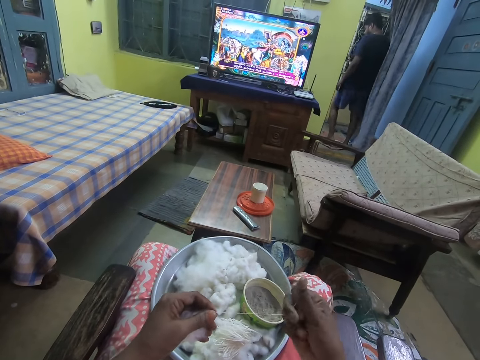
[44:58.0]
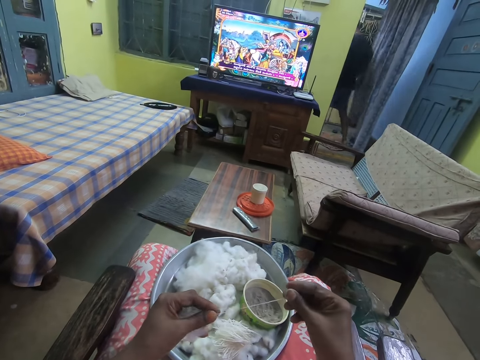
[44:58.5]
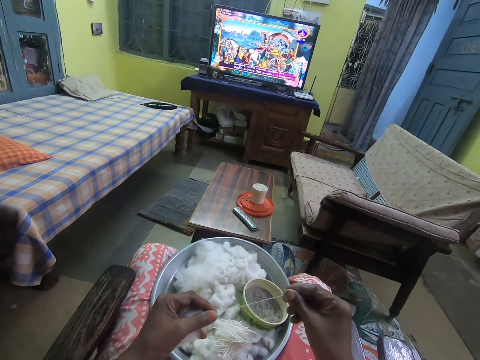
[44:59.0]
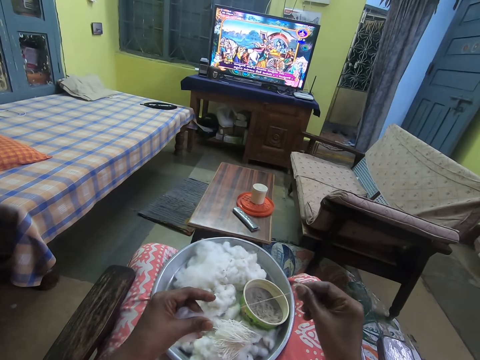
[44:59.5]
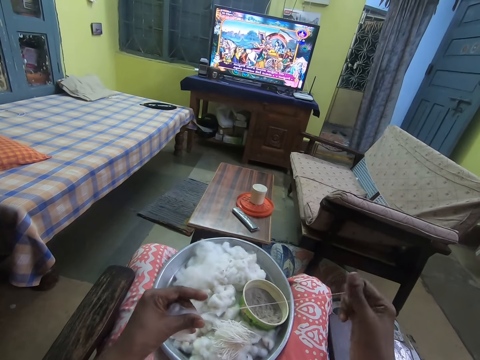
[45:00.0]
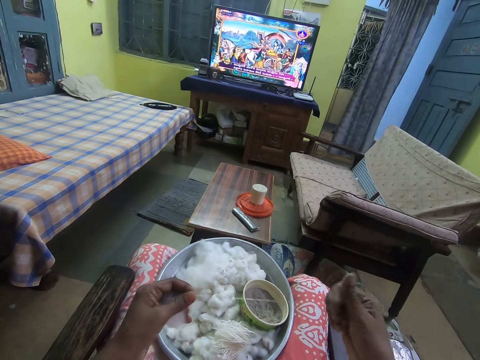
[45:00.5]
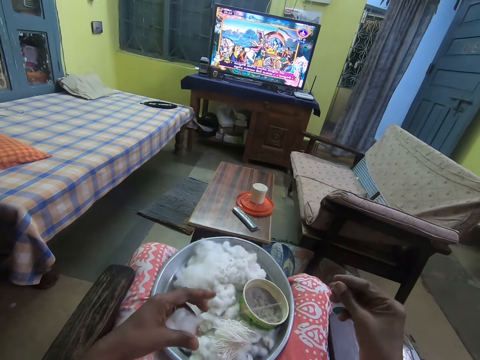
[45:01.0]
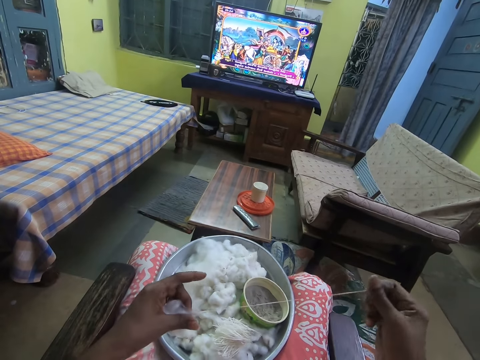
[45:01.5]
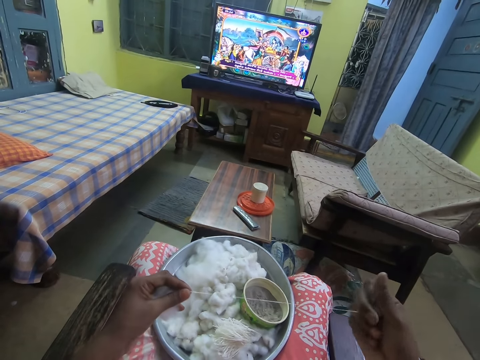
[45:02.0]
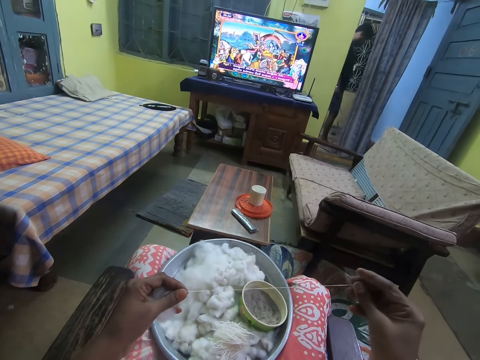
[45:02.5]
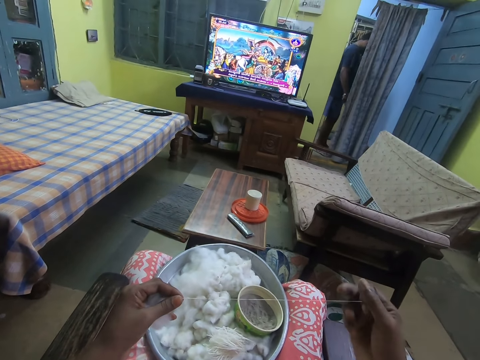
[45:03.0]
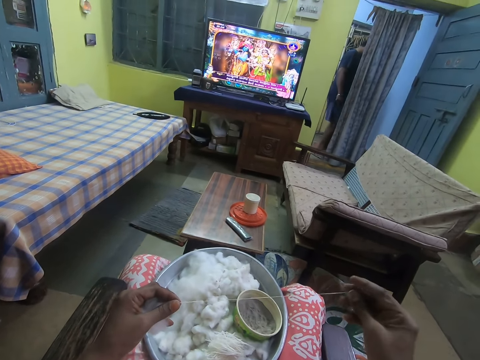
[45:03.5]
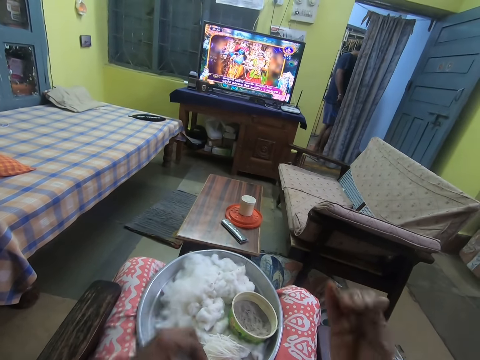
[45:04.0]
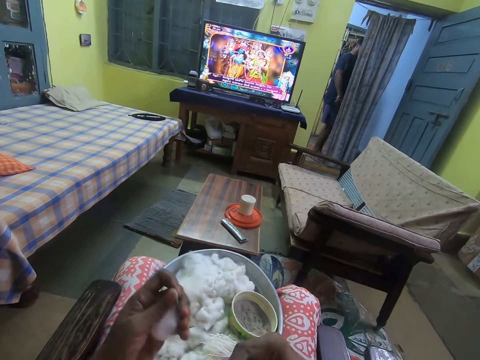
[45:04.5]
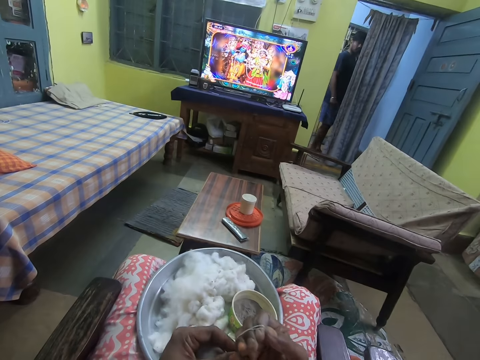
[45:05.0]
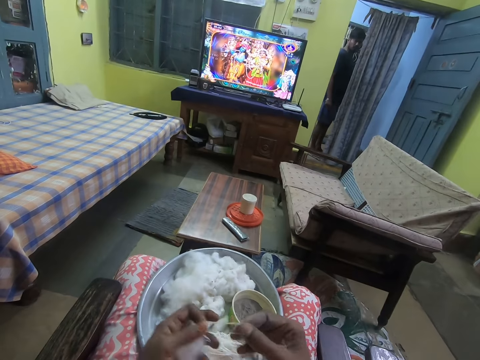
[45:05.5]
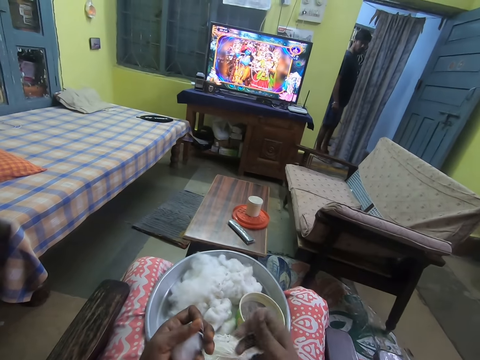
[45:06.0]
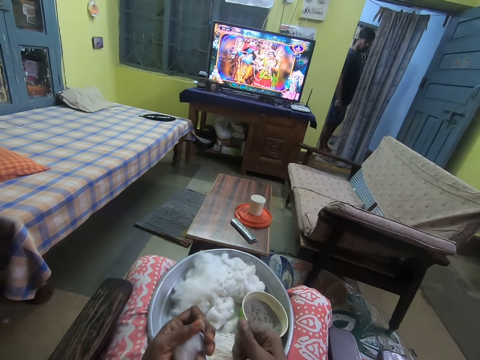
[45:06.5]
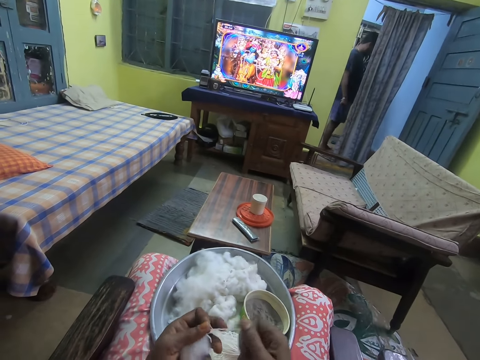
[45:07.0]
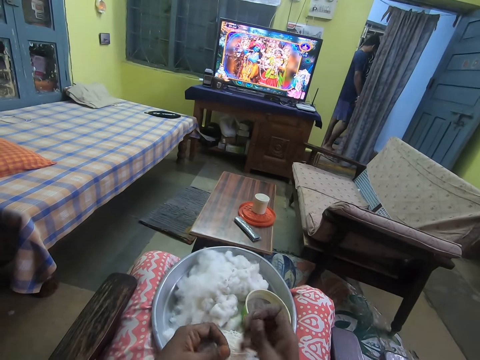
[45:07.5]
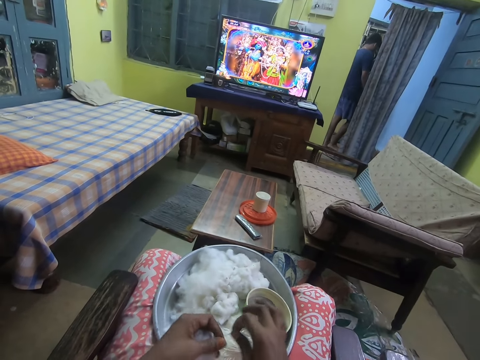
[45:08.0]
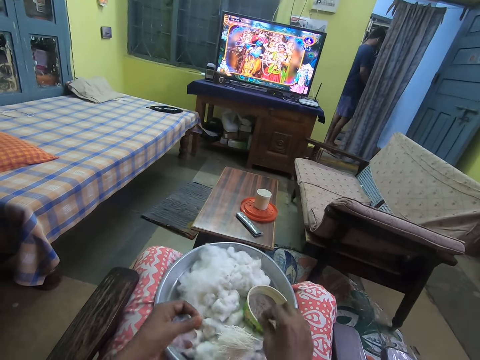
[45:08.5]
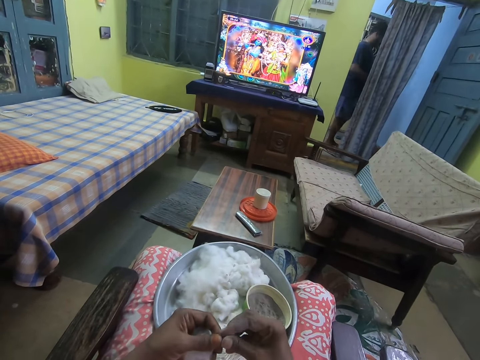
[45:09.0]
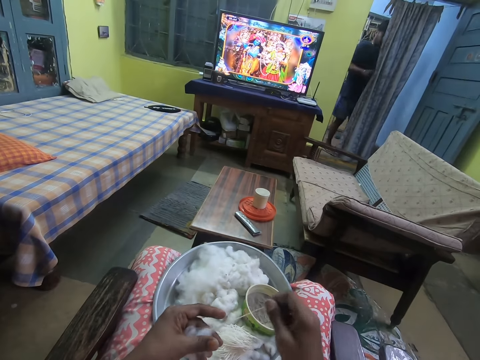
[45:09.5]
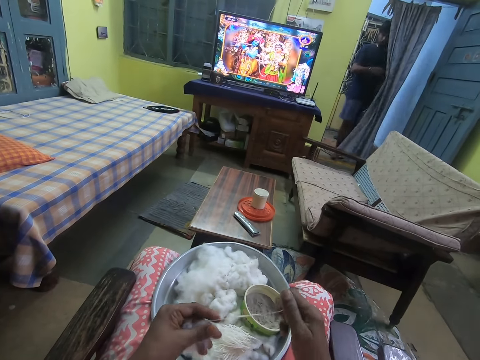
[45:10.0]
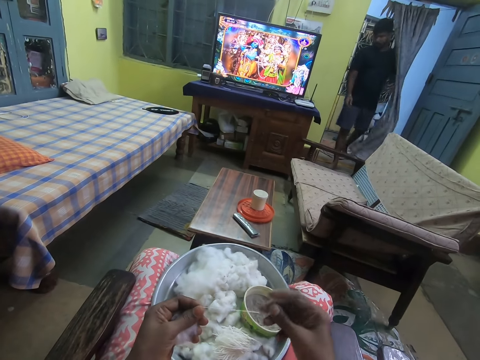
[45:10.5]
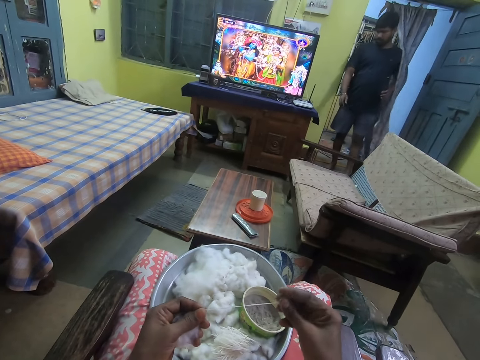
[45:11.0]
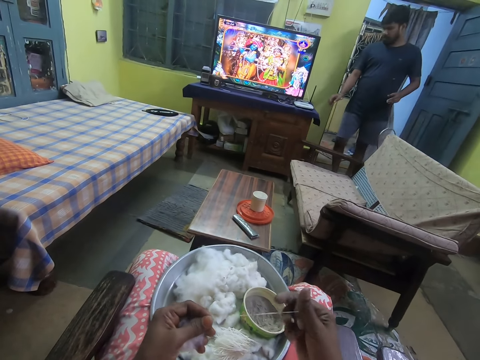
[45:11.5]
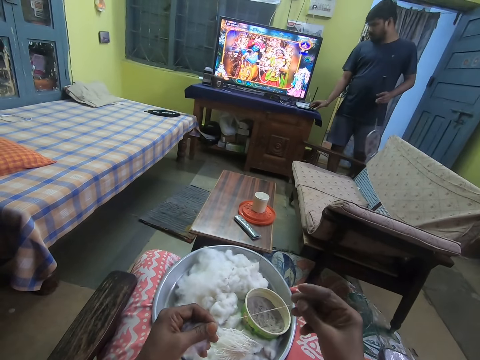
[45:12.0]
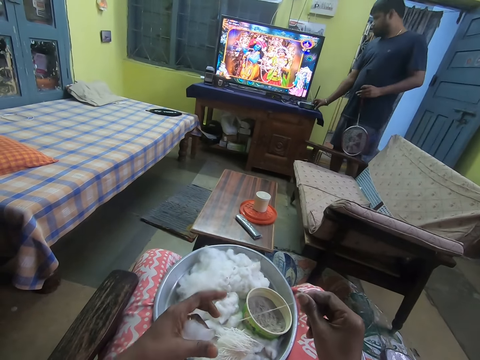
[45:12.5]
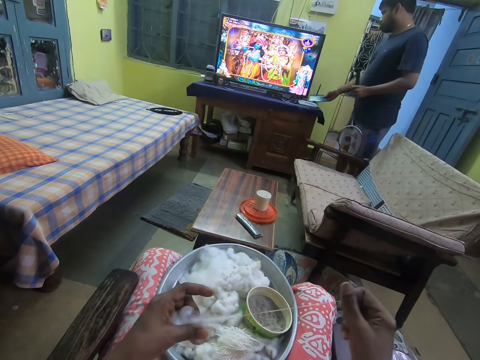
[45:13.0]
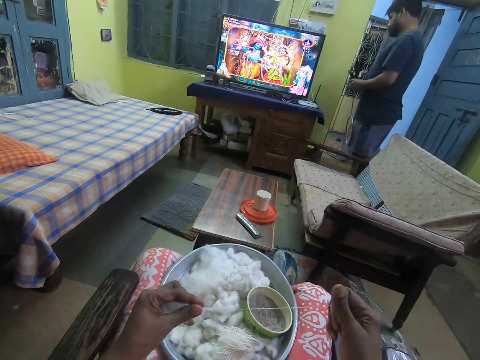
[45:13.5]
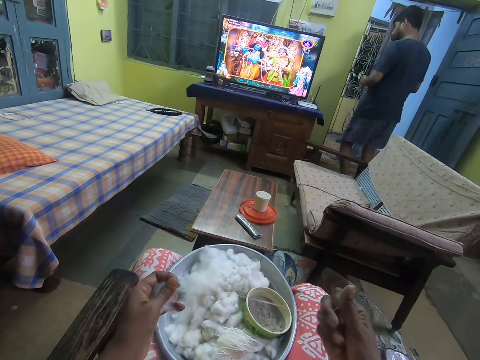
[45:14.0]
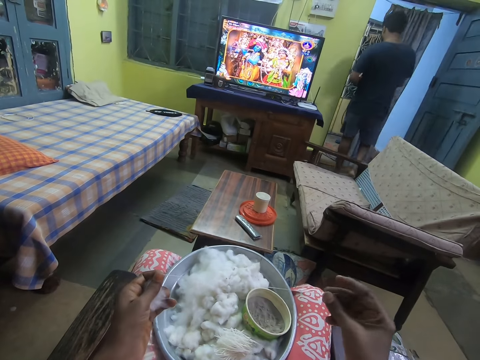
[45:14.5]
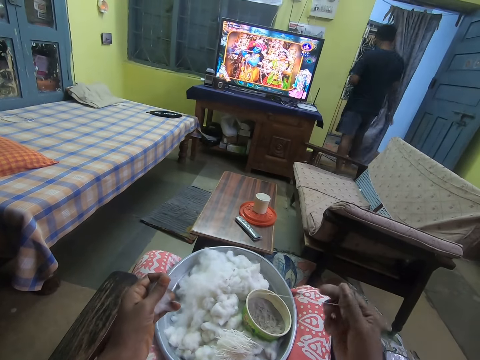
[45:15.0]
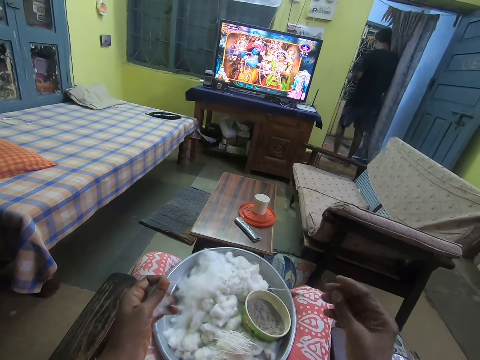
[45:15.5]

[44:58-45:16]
The camera wearer interacts with a man. She drops the rolled cotton on the tray on her laps with her right hand. She picks the cotton from her left hand with her right hand and rolls the cotton with both hands. The man walks into the parlor. The man picks the phone on the television shelf with his right hand. The man walks away from the parlor.

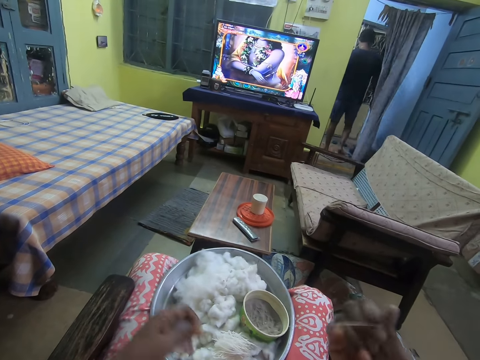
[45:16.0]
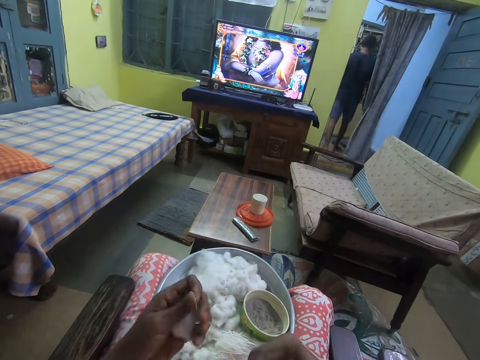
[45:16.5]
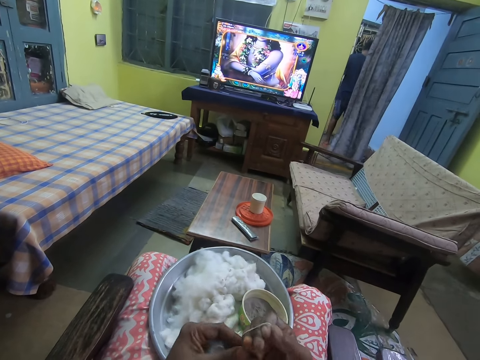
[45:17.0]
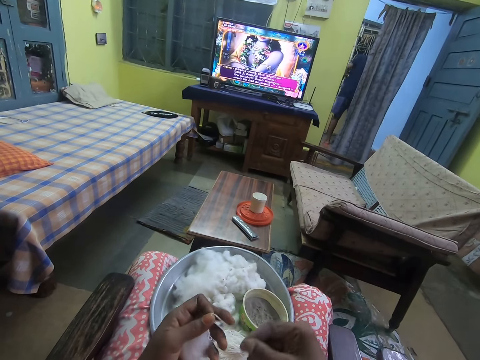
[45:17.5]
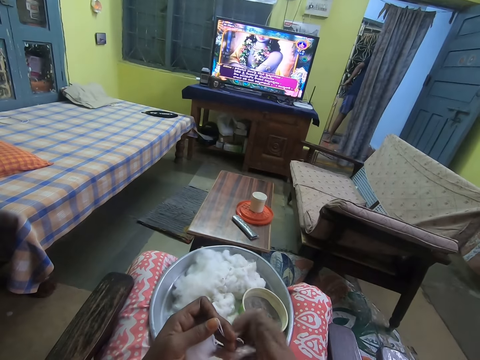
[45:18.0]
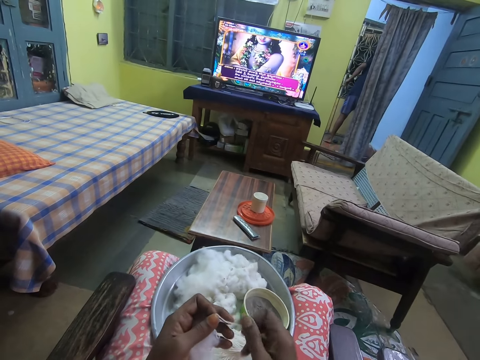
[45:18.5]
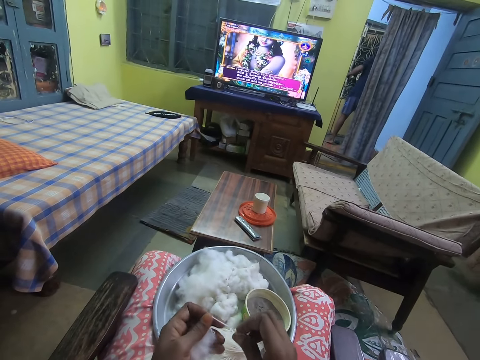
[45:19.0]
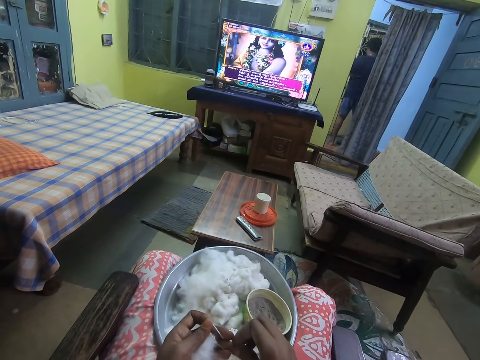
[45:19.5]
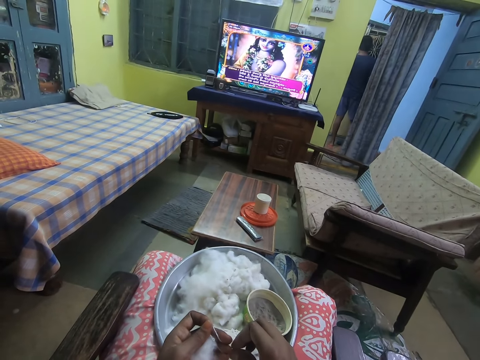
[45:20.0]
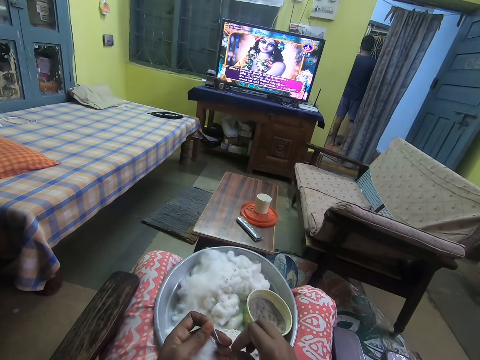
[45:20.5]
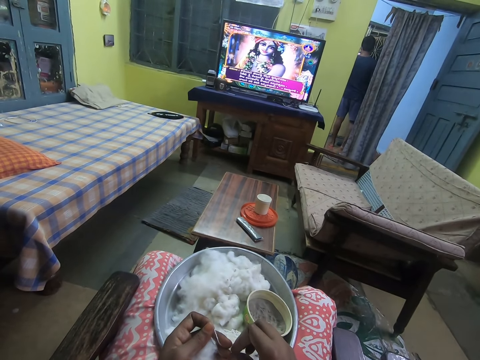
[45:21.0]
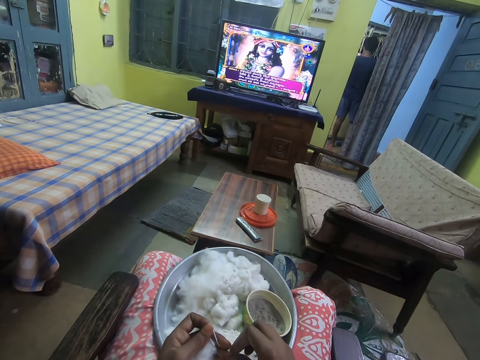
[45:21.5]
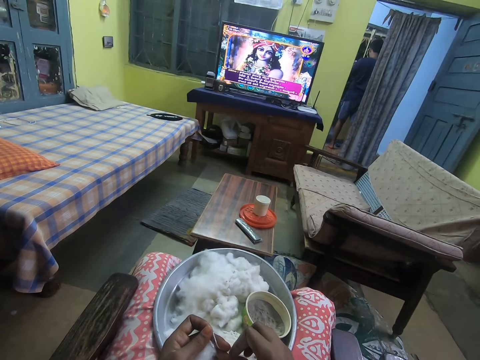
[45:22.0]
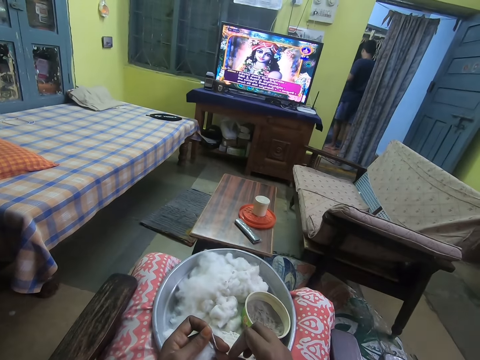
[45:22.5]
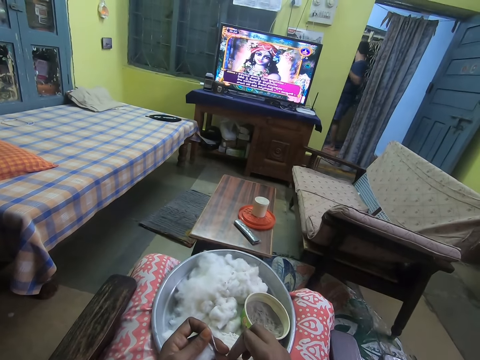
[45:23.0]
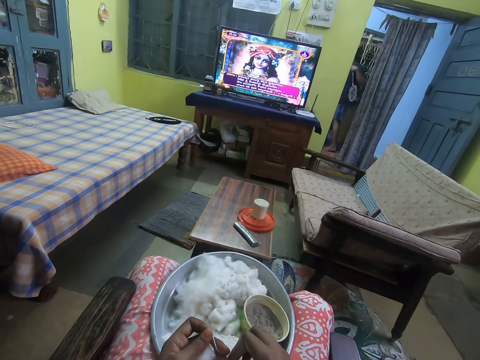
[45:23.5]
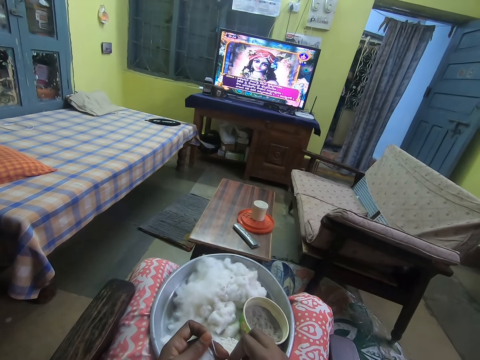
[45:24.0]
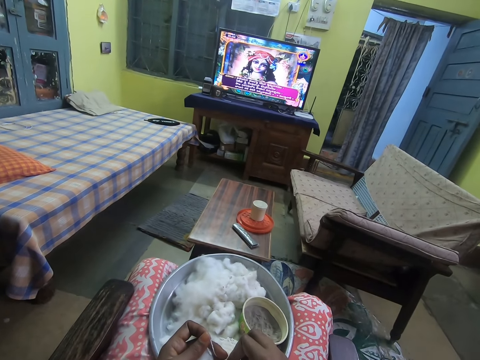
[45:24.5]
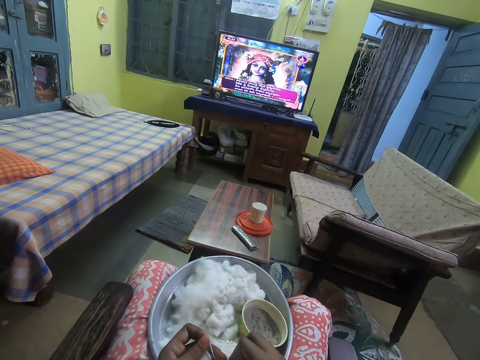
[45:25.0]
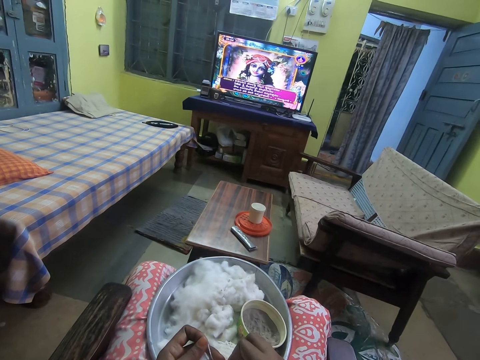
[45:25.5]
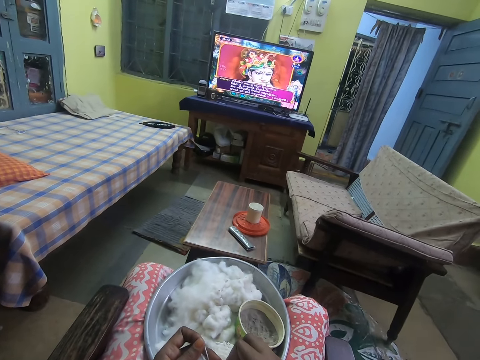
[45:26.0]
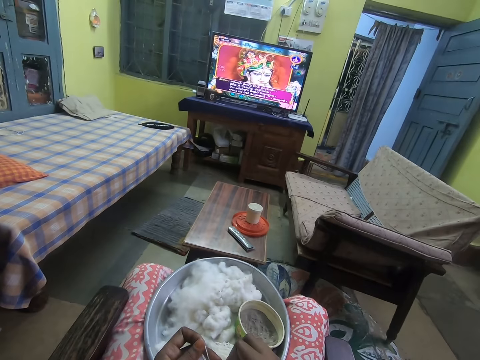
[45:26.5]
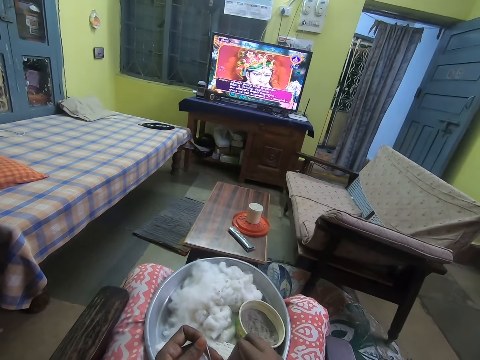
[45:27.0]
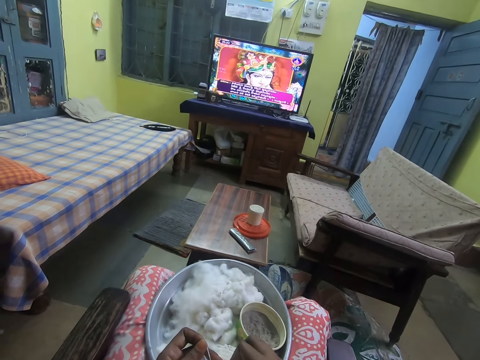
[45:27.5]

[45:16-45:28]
The camera wearer folds the thread. They look at the television.
